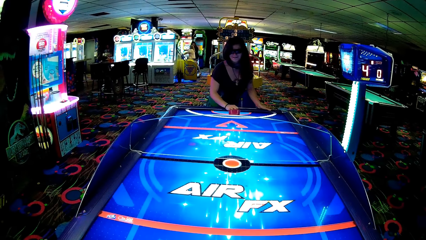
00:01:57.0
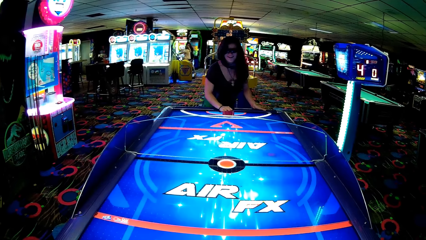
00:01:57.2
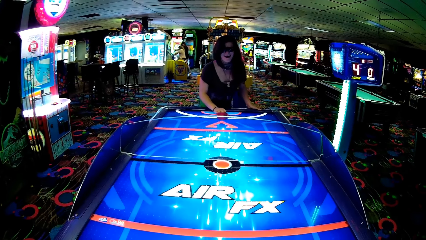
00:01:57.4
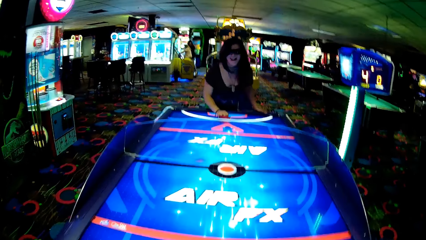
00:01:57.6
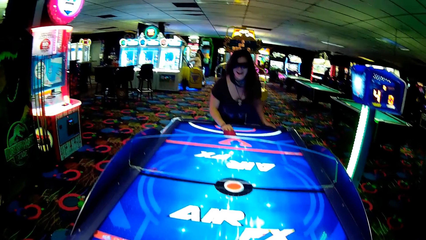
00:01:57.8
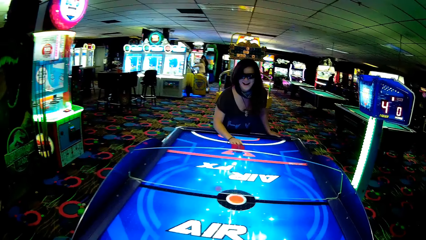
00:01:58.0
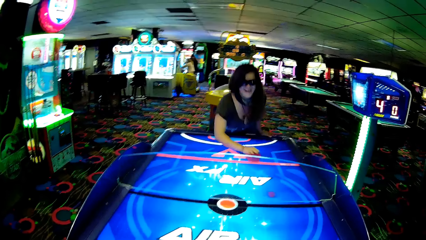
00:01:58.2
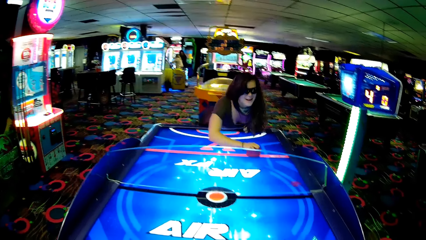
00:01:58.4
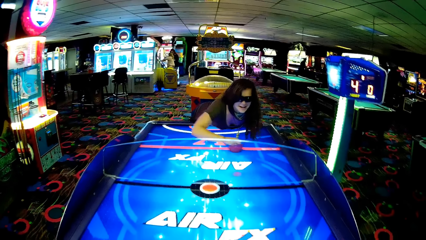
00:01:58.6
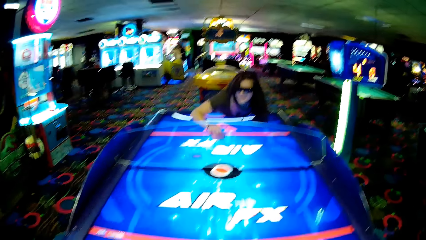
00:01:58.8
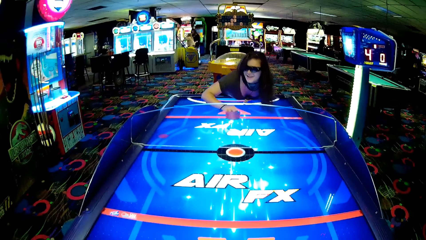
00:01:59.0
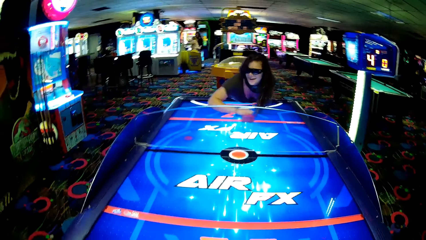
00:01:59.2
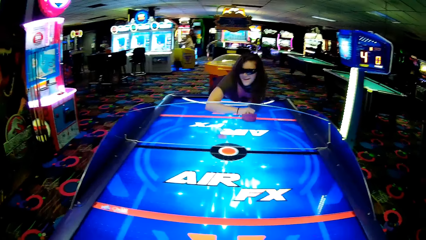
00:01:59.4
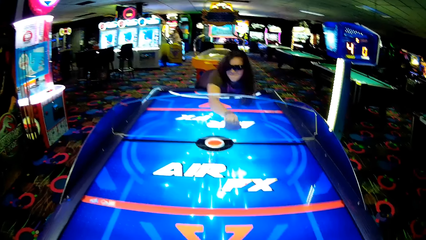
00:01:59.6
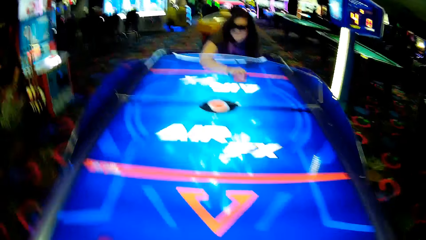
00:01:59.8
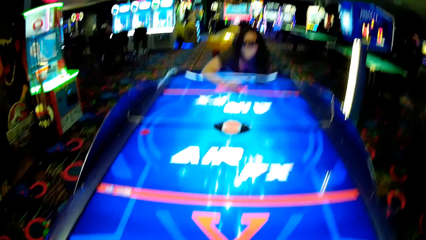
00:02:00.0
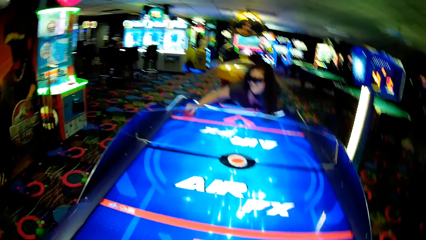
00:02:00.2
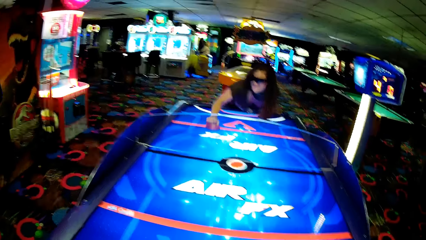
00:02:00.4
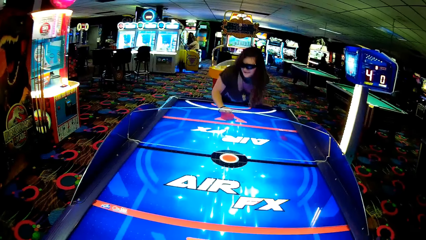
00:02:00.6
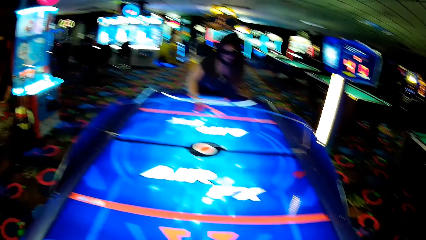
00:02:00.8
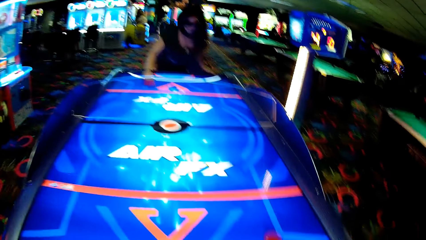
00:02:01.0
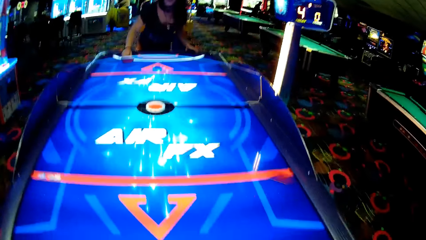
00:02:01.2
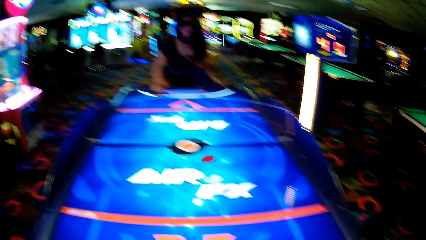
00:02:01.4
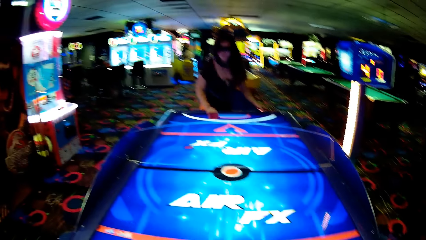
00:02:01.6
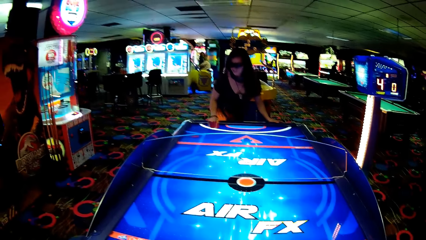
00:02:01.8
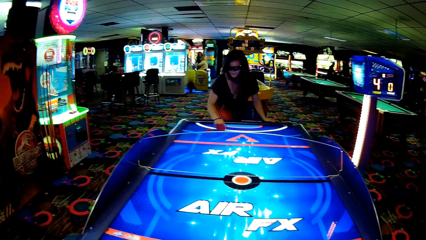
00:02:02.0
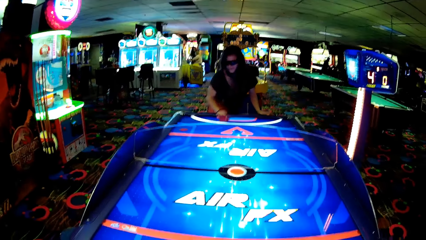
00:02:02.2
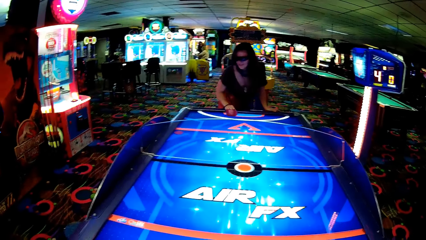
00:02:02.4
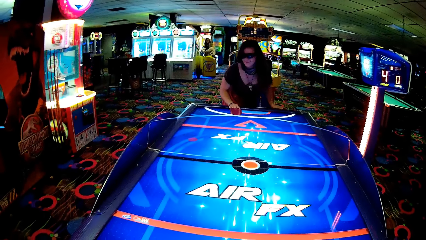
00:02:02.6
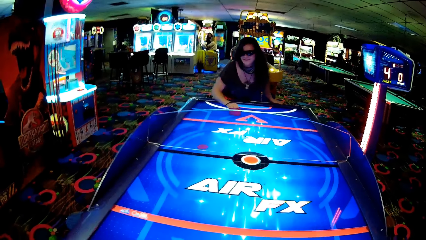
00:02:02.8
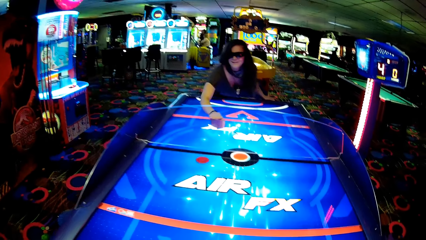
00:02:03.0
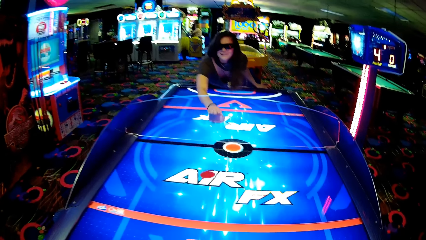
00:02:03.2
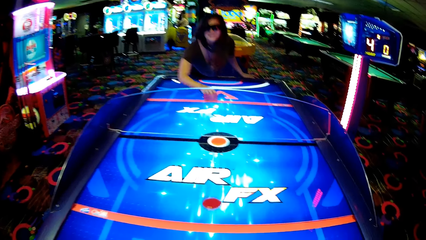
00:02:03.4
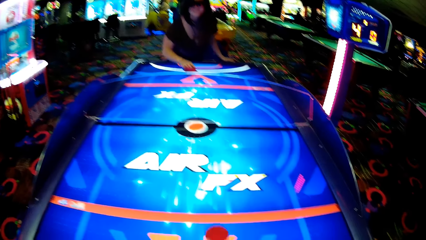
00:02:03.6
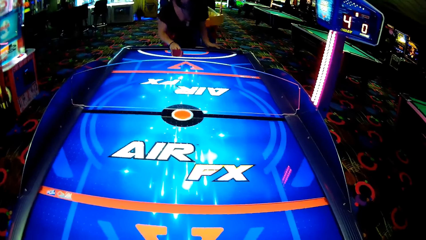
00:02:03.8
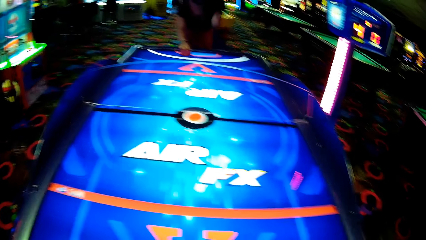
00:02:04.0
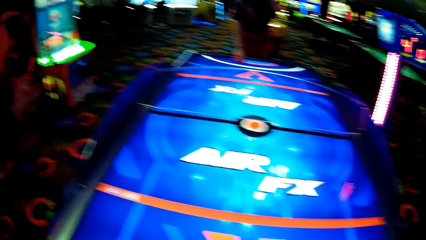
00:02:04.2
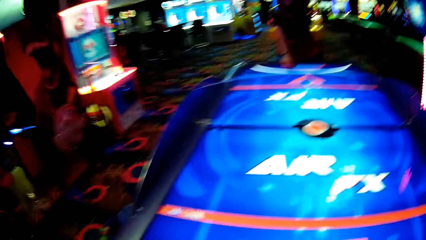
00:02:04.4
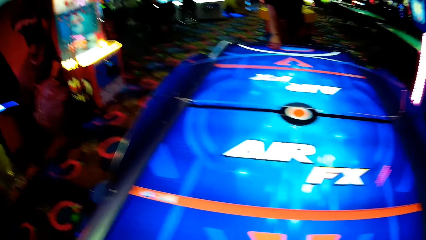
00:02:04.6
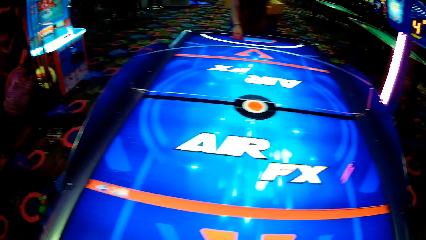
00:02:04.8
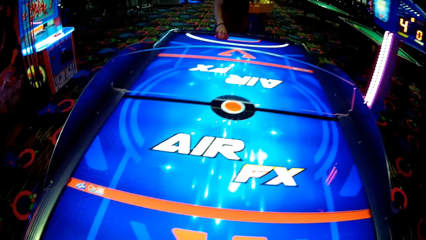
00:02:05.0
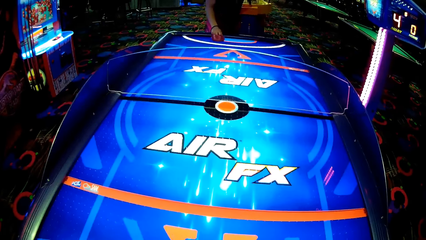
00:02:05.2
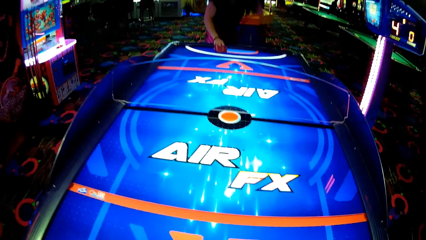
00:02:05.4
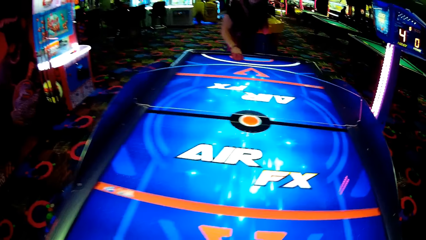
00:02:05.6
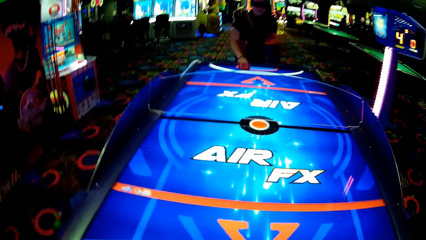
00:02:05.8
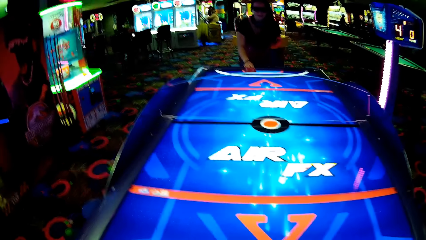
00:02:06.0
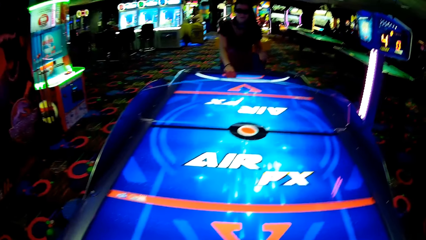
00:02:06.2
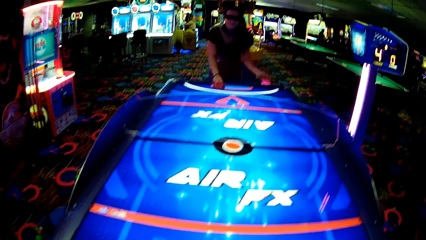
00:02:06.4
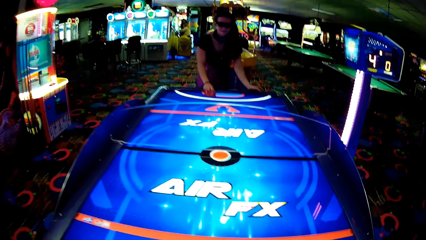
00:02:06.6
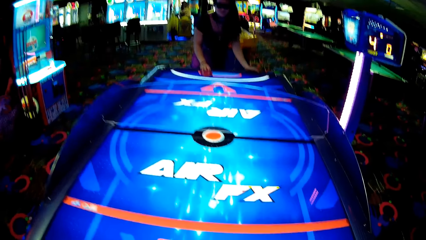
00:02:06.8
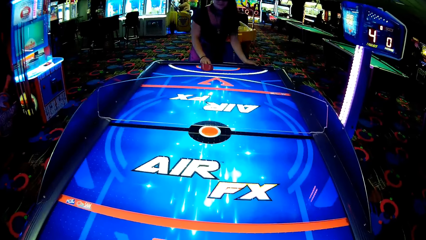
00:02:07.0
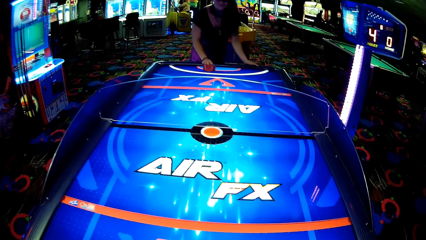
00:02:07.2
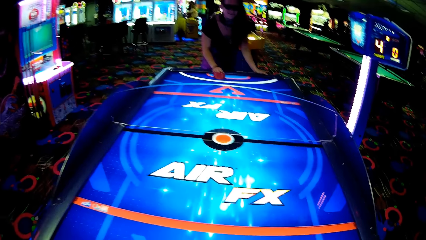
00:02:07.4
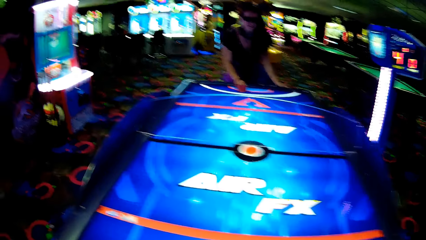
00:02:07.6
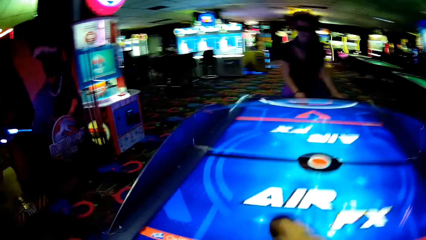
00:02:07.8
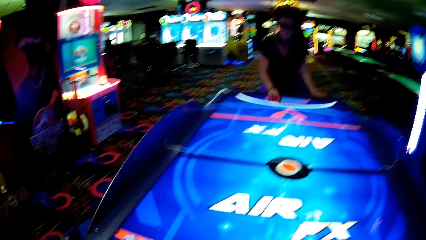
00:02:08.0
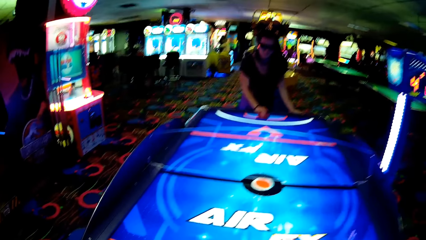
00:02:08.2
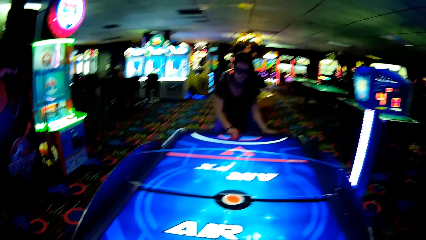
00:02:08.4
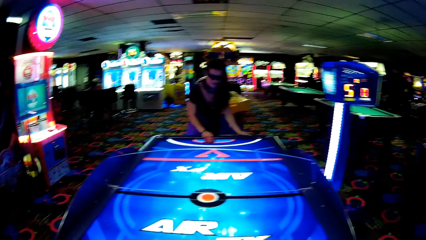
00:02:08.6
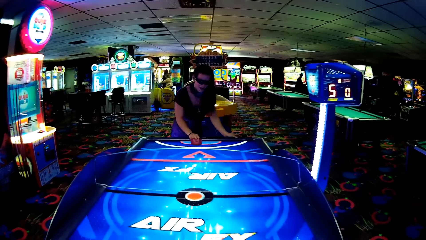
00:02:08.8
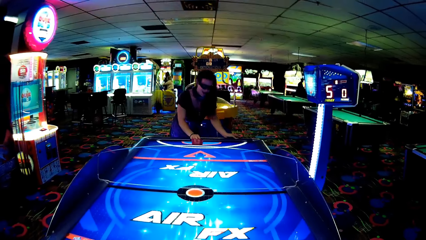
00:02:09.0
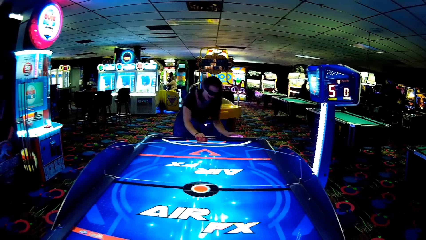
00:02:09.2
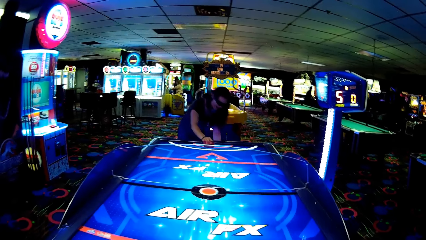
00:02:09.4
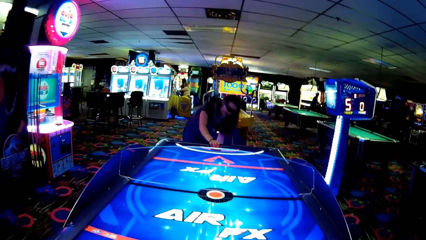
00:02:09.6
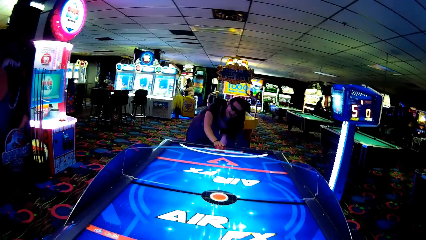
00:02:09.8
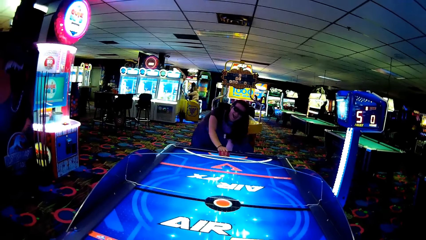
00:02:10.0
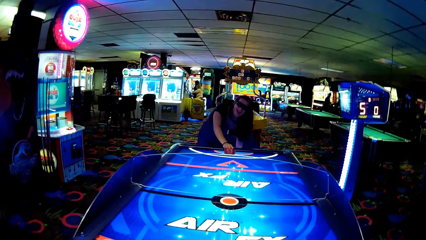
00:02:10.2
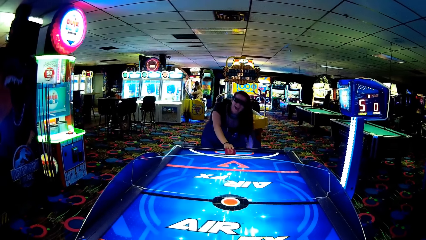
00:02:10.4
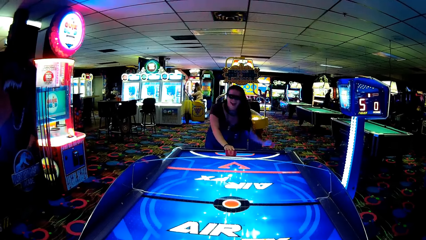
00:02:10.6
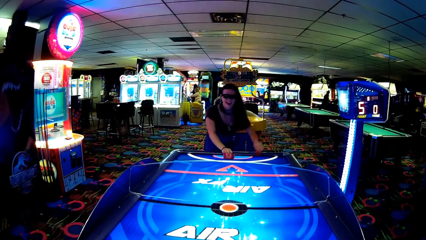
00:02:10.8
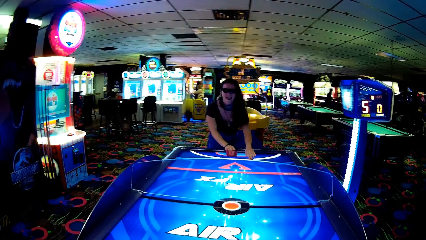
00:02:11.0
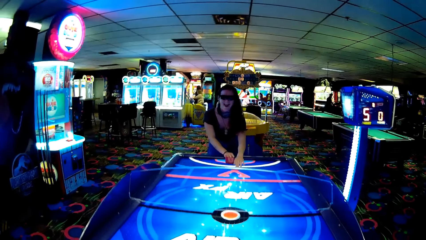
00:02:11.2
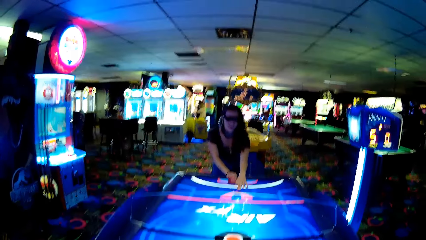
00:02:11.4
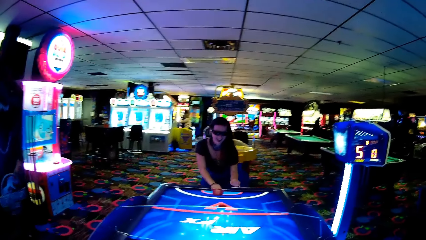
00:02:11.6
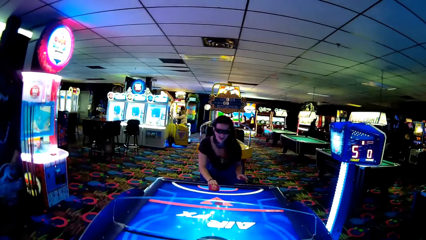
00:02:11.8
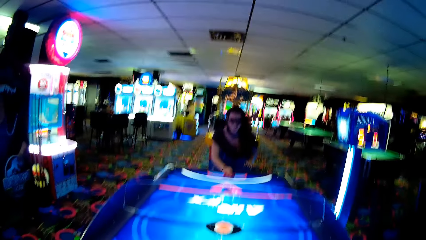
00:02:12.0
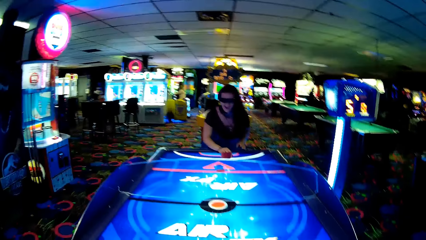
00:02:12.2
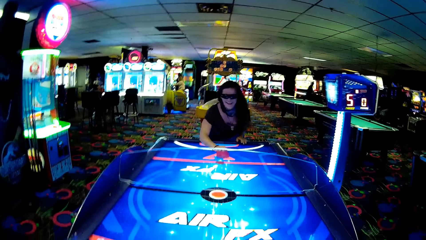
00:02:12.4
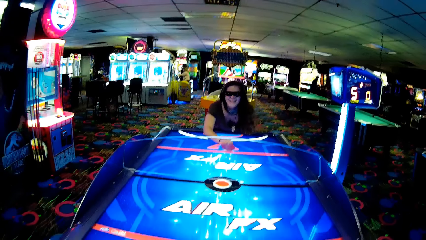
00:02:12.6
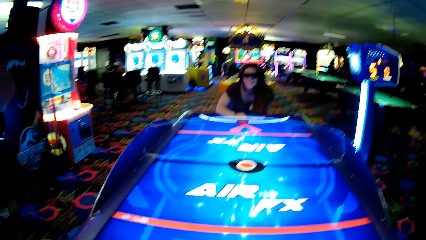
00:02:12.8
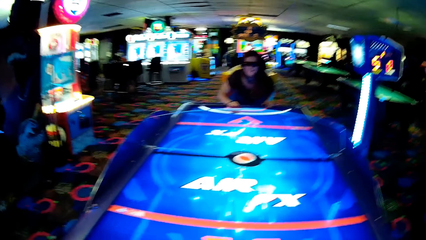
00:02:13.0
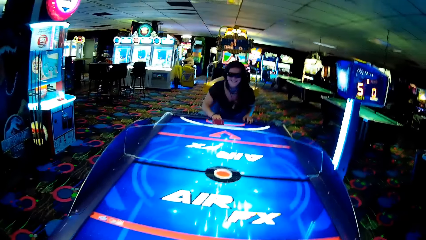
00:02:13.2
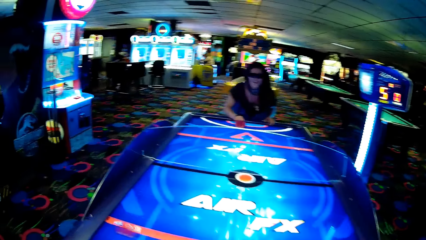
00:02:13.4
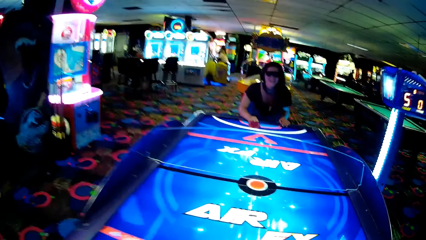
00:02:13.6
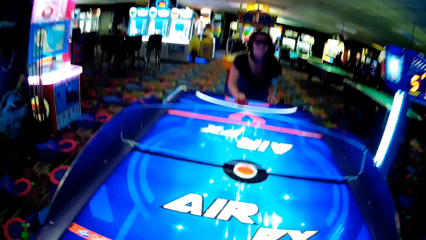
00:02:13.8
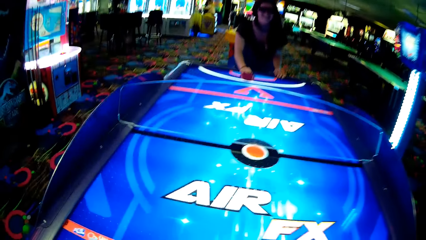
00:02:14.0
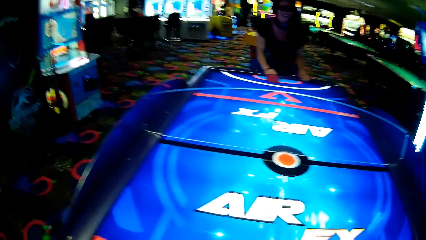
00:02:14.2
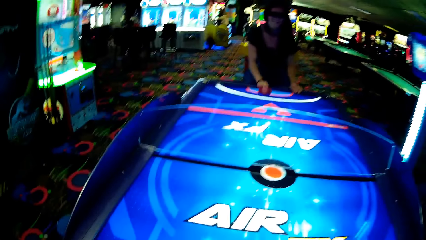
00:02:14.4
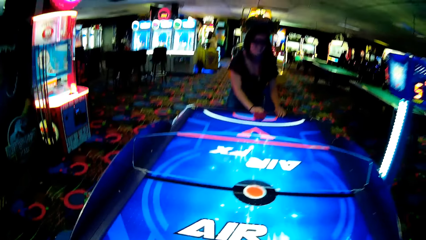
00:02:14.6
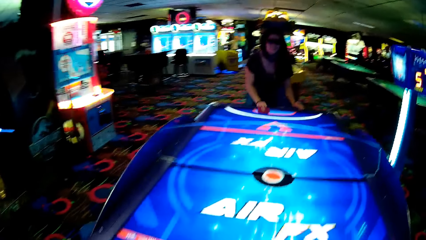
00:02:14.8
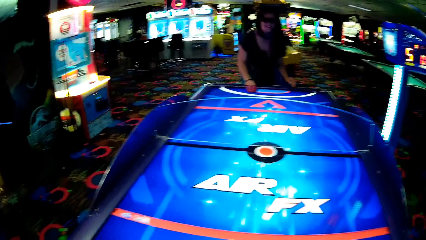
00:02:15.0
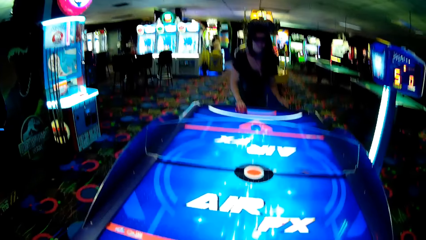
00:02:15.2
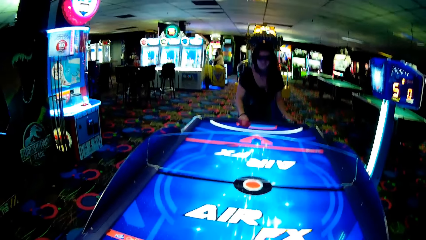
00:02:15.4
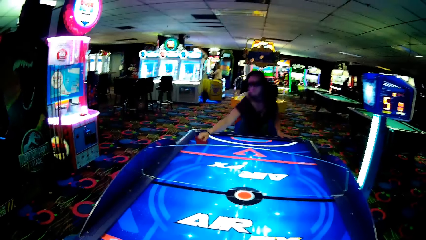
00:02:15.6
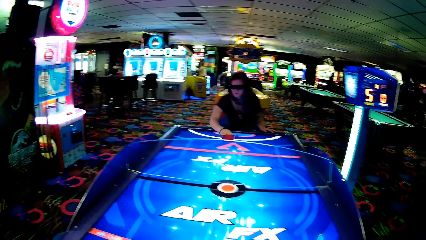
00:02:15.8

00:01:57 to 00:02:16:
The camera wearer moves something. A lady strikes a puck. The lady moves something. The camera wearer moves something and strikes the puck. The lady moves something and strikes the puck. The camera wearer looks around. The lady bends, puts something on the table, strikes the puck, and moves something. The camera wearer looks around.
